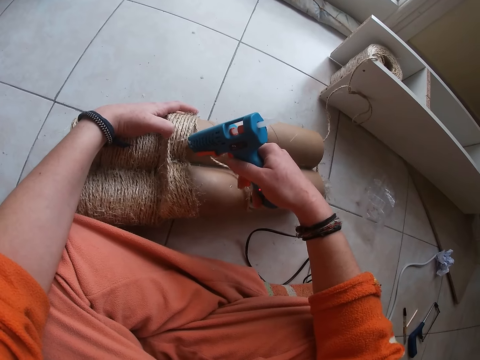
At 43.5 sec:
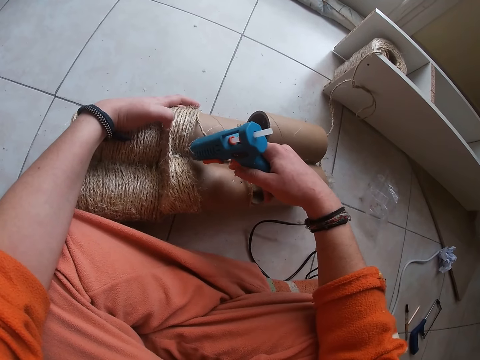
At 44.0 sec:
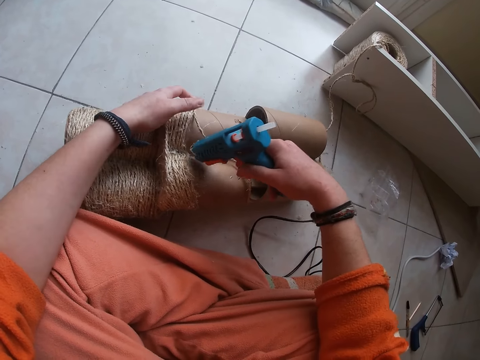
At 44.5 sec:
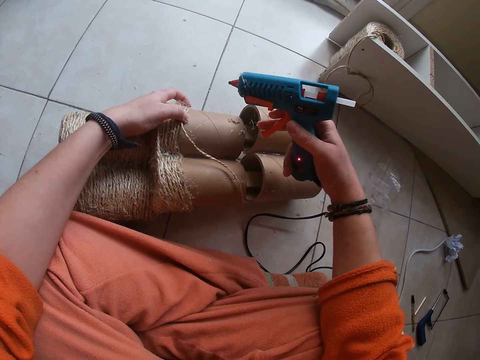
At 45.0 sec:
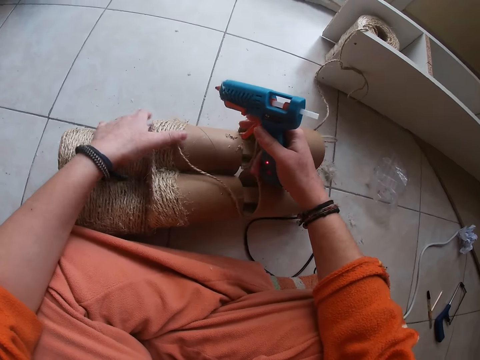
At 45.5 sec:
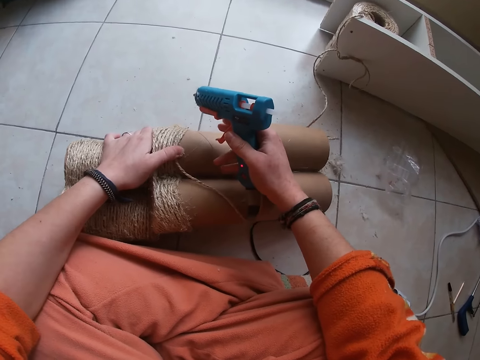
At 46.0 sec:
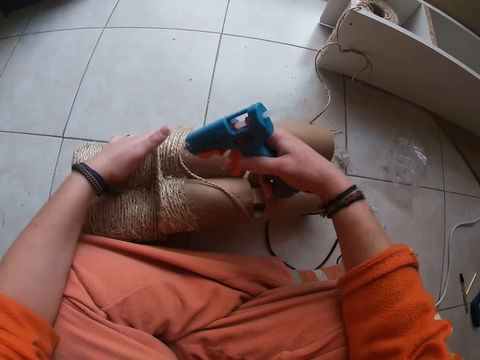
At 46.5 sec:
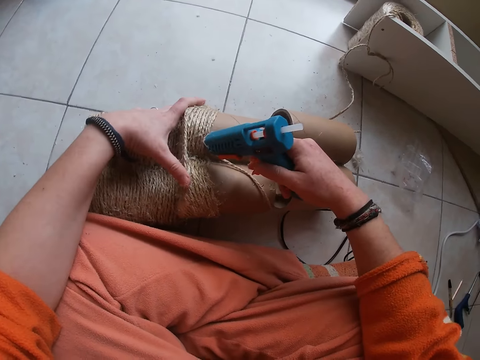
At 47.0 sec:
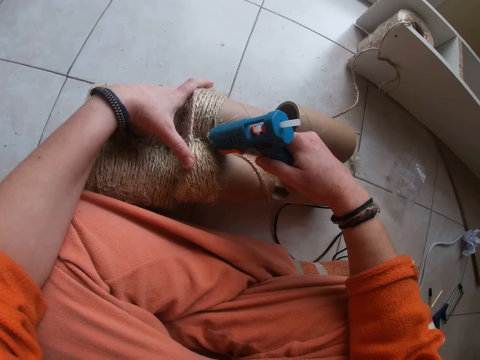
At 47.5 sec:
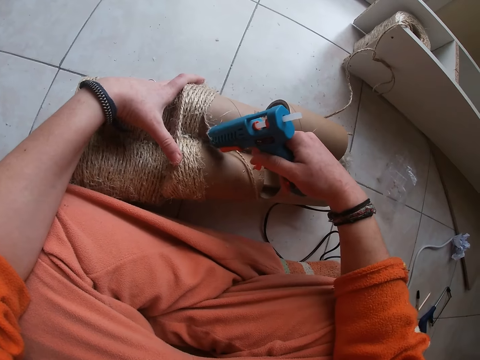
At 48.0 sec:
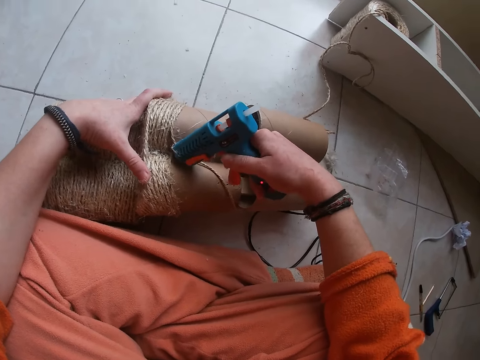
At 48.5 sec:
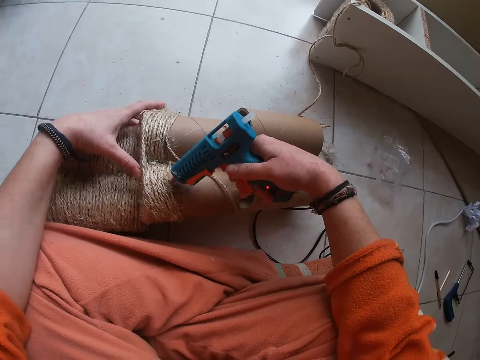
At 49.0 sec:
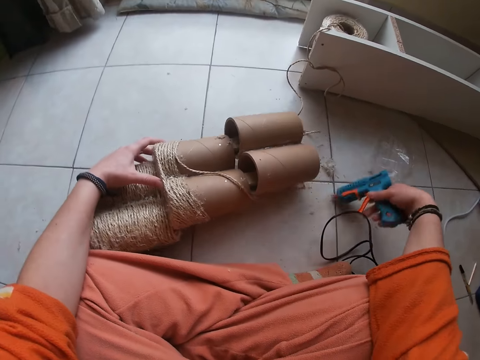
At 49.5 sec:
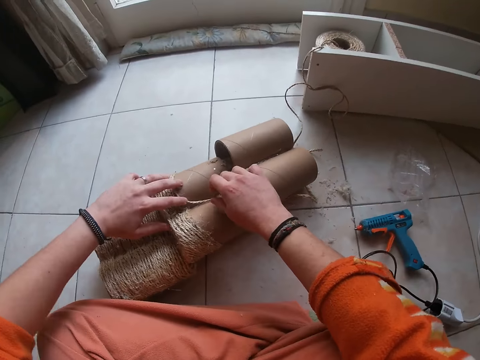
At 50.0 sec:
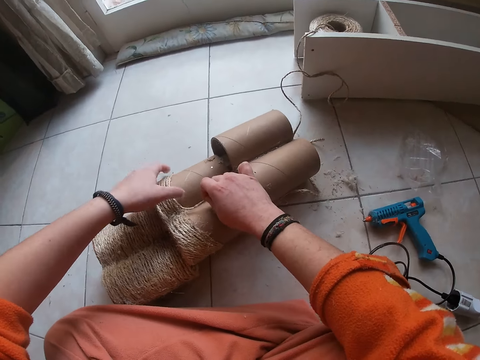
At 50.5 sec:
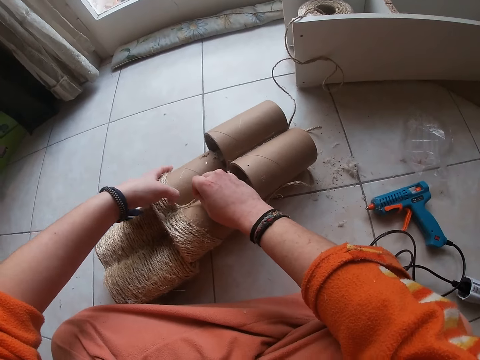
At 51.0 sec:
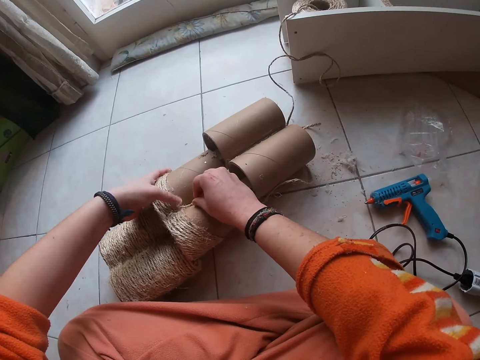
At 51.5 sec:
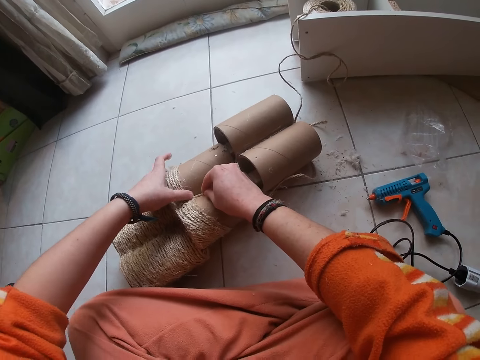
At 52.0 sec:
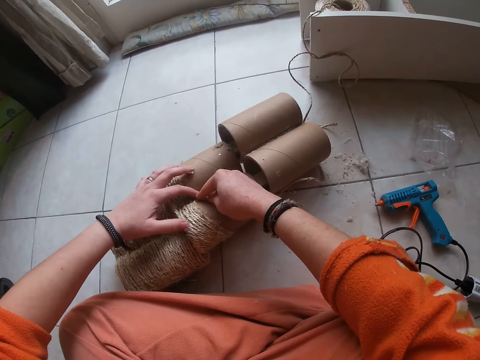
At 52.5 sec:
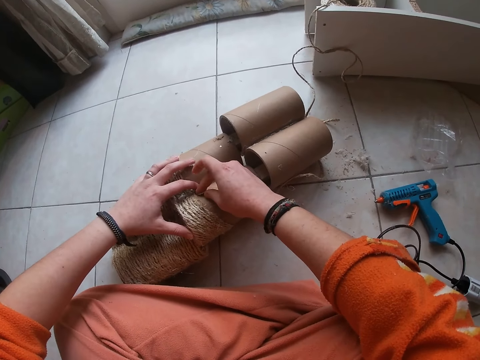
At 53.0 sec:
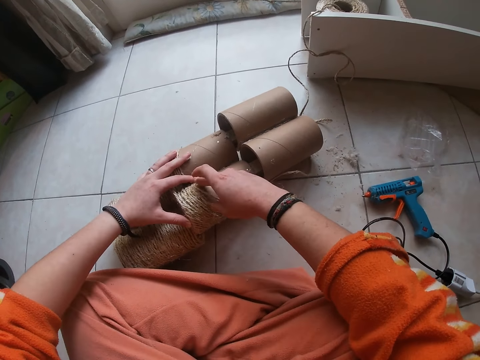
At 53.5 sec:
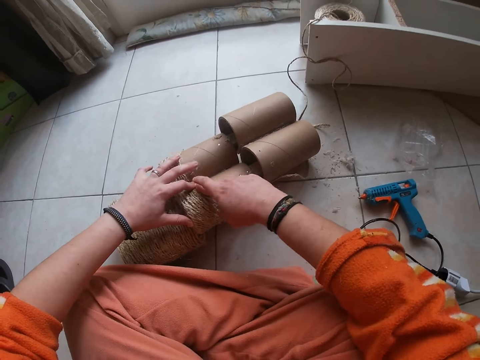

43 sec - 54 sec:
The camera wearer applies the hot glue gun to the thread reel with her right hand. She removes the hot glue gun from the thread reel with her right hand. She adjusts the thread on the thread reel on the floor with her left hand. She sticks the cotton cord with the left hand. She applies glue on the cotton cord with the glue gun. She drops the hot glue gun on the floor with her right hand. She holds the thread with her right hand. She sticks the cotton cord with both hands. She places the thread on the thread reel with her right hand.

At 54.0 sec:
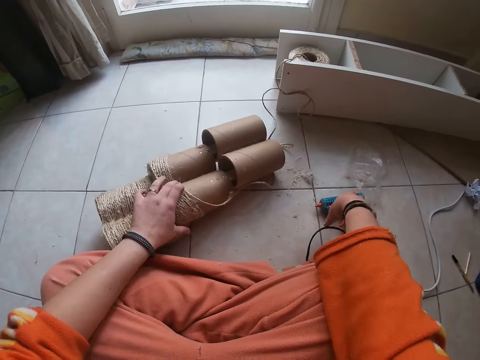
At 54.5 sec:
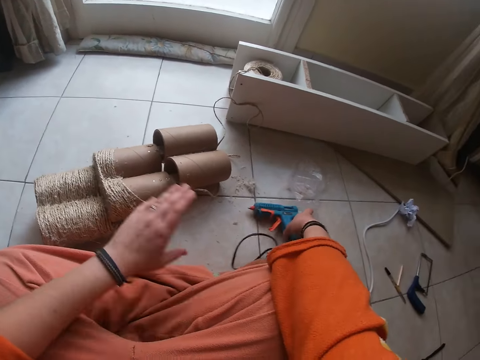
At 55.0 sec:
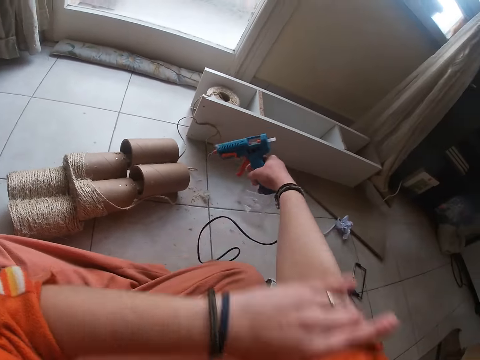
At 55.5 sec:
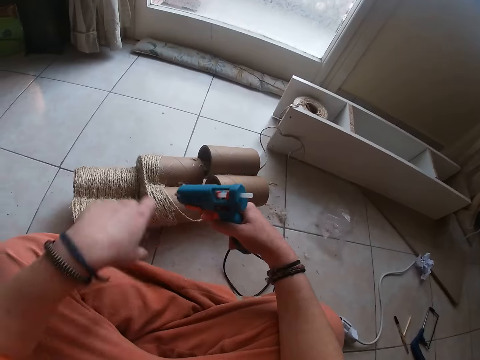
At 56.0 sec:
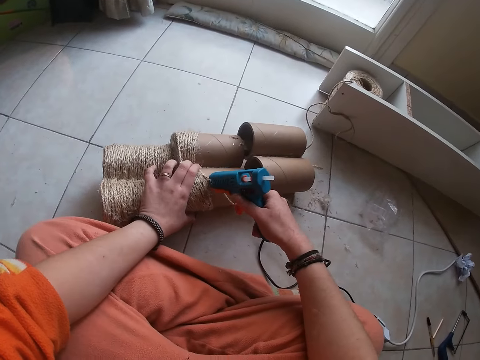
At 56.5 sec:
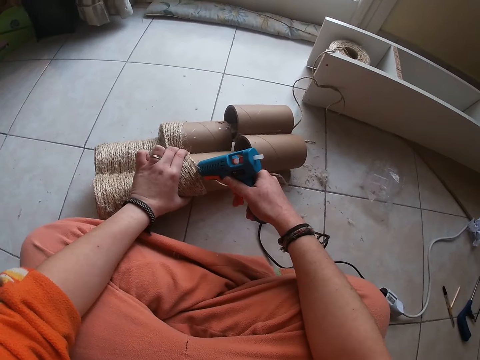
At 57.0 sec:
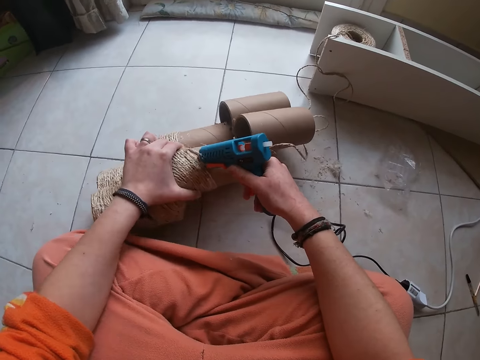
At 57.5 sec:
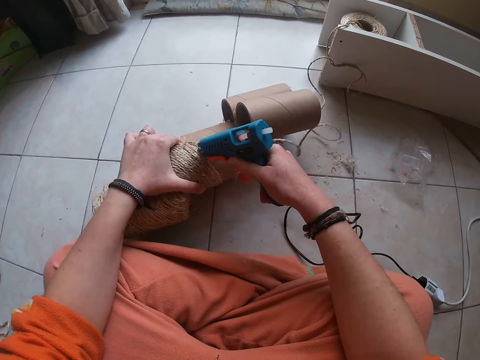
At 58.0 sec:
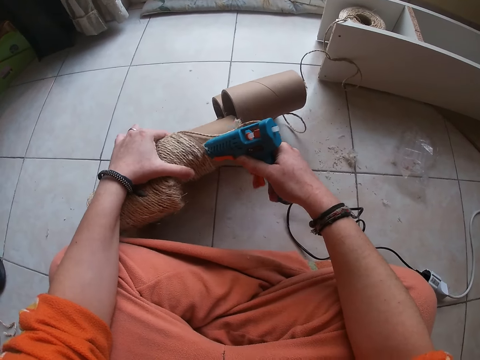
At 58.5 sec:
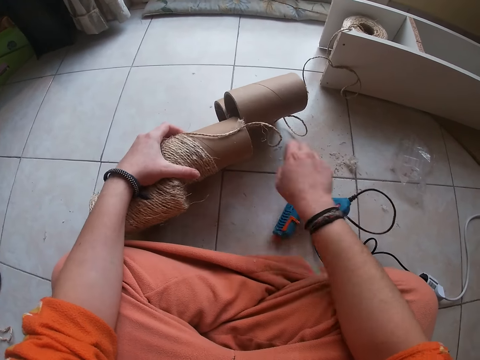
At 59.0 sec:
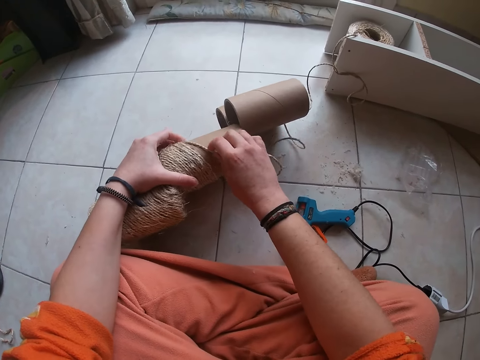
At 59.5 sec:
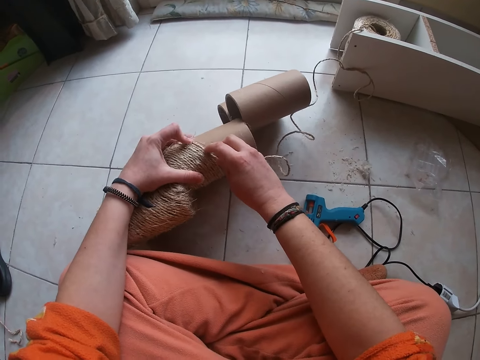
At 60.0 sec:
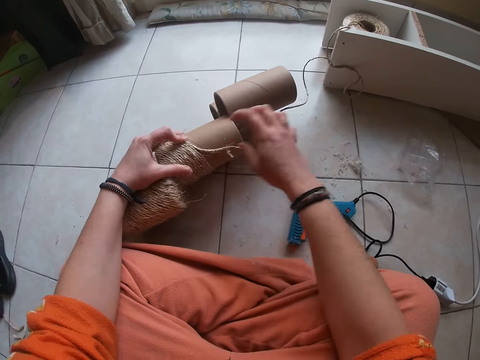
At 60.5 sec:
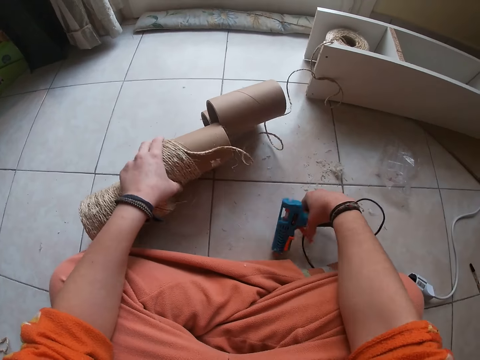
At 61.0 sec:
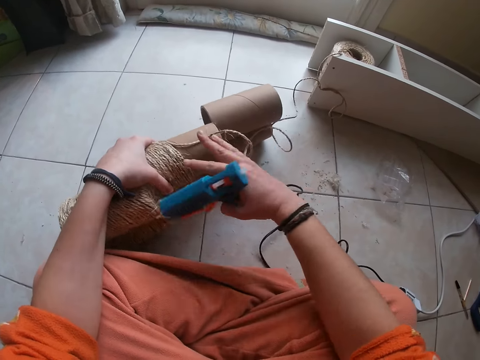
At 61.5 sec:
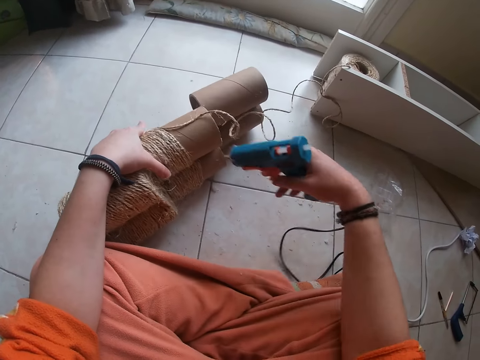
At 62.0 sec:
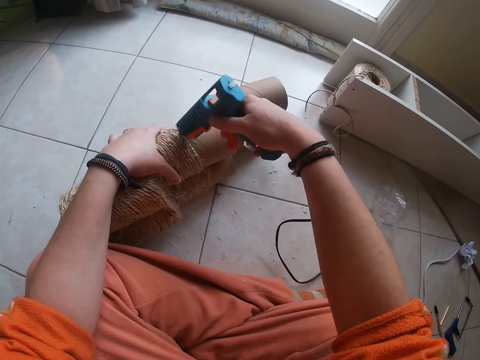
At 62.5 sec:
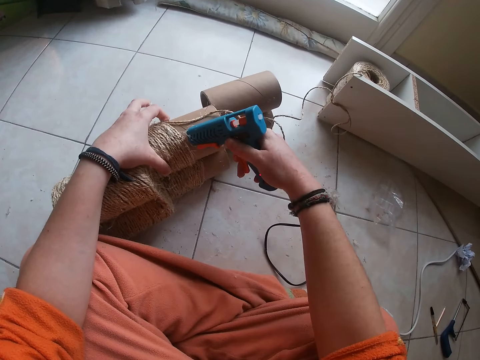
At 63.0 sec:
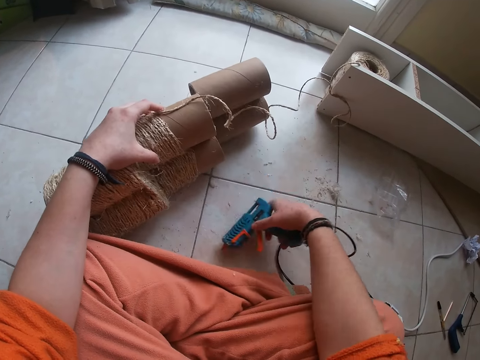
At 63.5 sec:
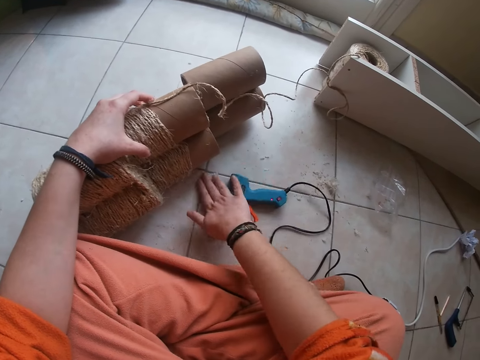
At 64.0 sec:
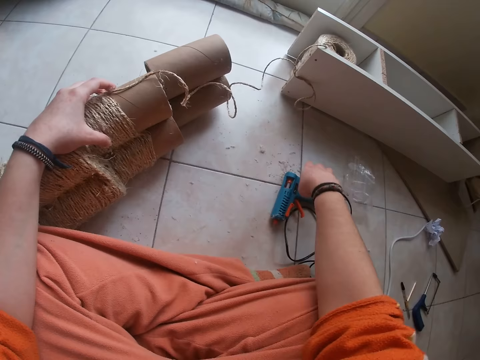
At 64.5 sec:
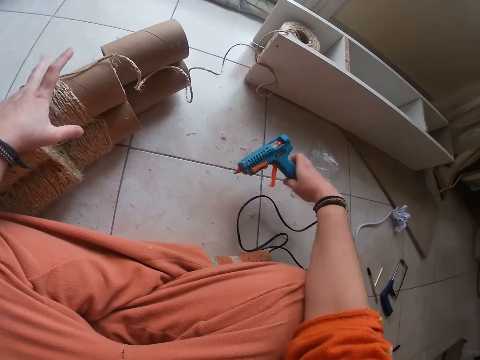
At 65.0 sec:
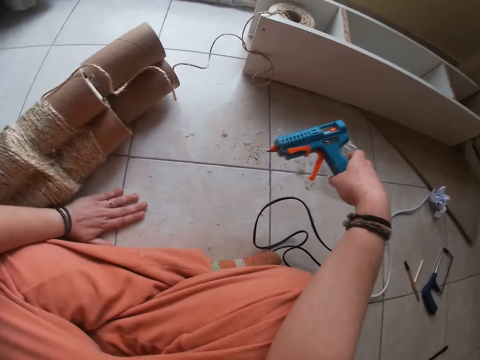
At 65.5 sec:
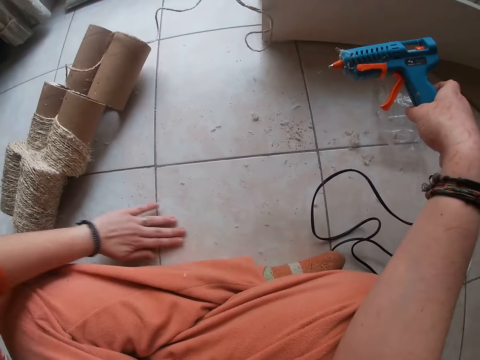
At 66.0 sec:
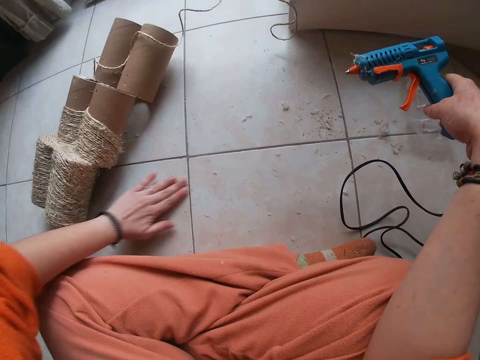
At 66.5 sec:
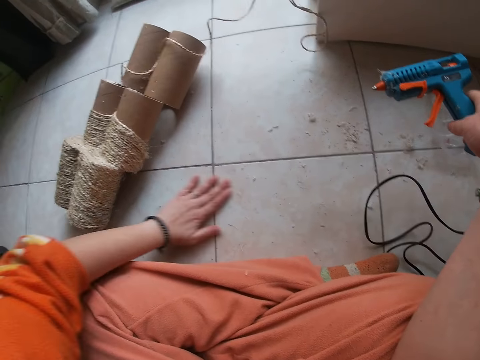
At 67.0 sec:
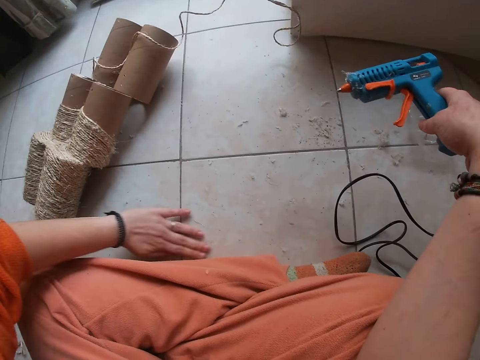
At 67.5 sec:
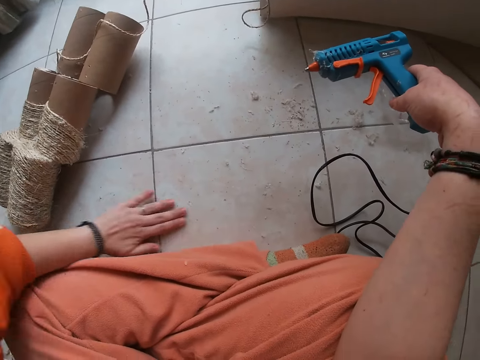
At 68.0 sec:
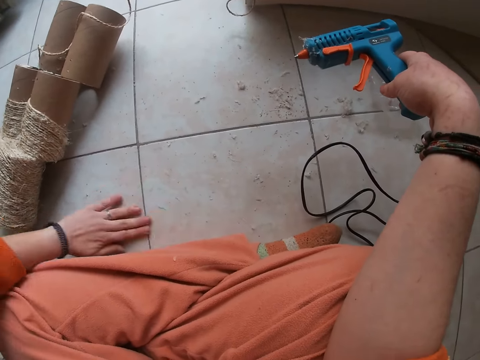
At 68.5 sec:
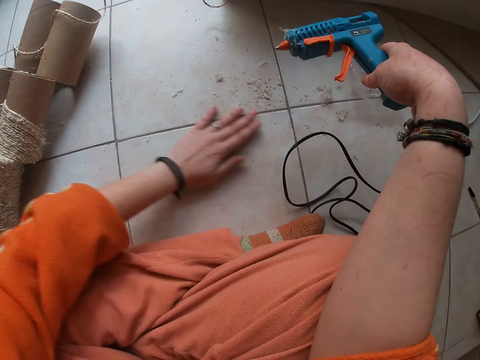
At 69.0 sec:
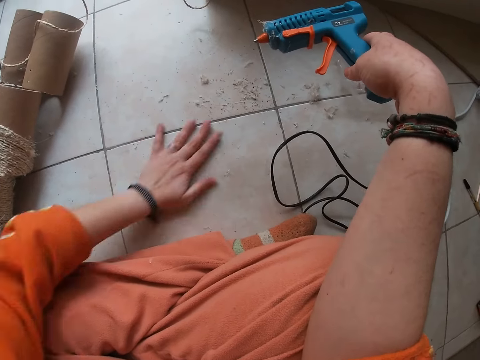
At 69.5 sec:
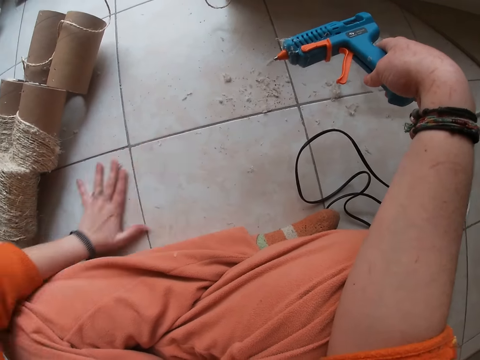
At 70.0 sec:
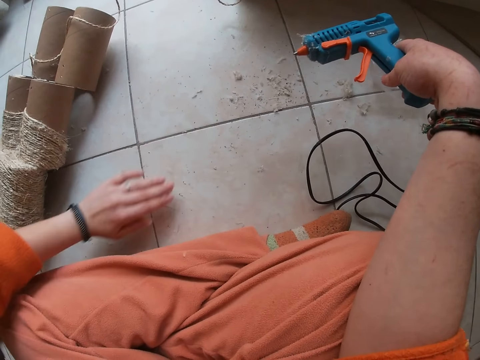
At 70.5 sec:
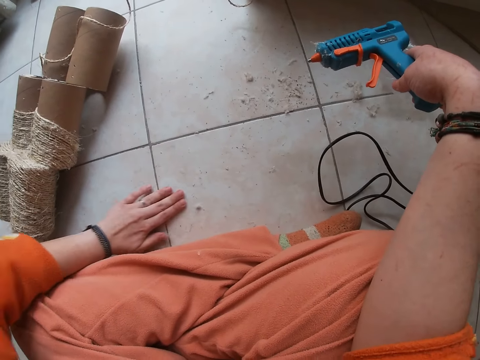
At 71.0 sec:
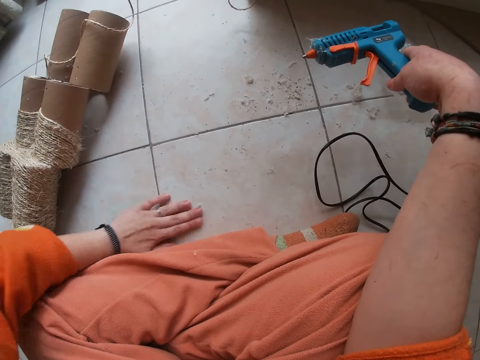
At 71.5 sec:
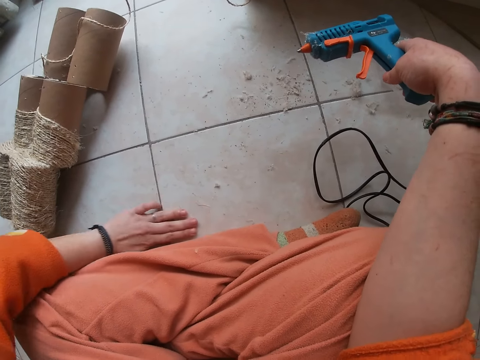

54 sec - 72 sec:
The camera wearer removes her left hand from the thread reel on the floor. She picks up the hot glue gun on the floor with her right hand. She adjusts her right hand sleeve with her left hand. She rolls the sleeve with the left hand. She applies the hot glue gun to the thread reel with her right hand. She holds the cotton cord with the left hand. She drops the hot glue gun on the floor with her right hand. She places the thread on the thread reel with her right hand. She sticks the cotton cord with both hands. She removes her right hand from the thread. She picks up the hot glue gun on the floor with her right hand. She applies the hot glue gun to the thread reel with her right hand. She drops the hot glue gun on the floor with her right hand. She pushes the hot glue gun aside on the floor with her right hand. She picks up the hot glue gun on the floor with her right hand. She removes her left hand from the thread reel on the floor. She drops the cotton cord on the floor with the left hand. She wipes the floor with her left hand. She removes glue remains on the floor with the left hand.
